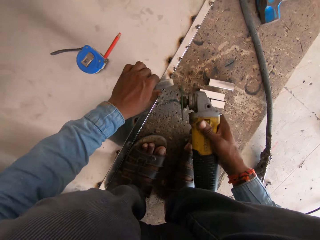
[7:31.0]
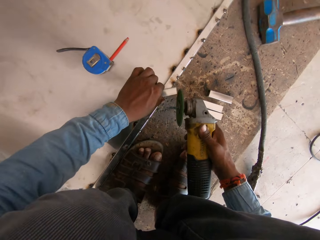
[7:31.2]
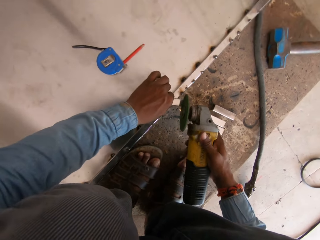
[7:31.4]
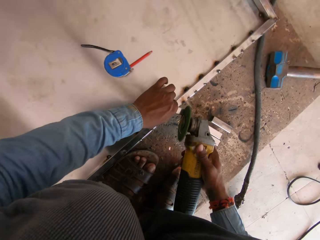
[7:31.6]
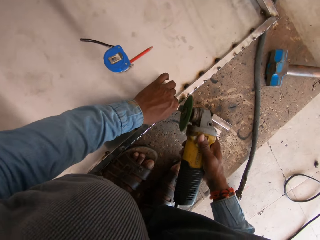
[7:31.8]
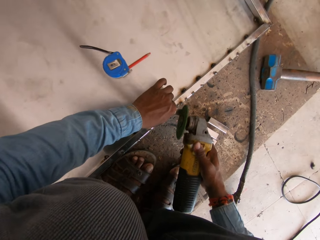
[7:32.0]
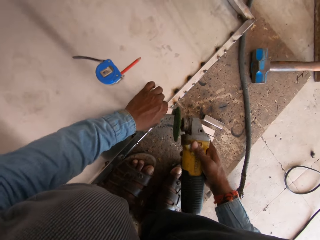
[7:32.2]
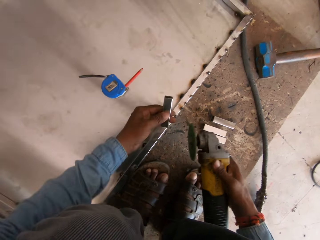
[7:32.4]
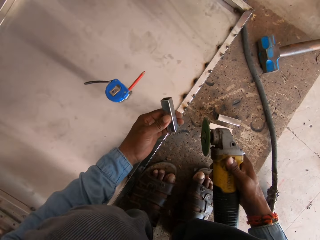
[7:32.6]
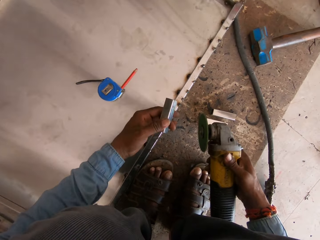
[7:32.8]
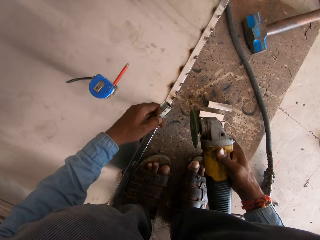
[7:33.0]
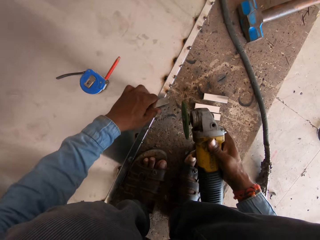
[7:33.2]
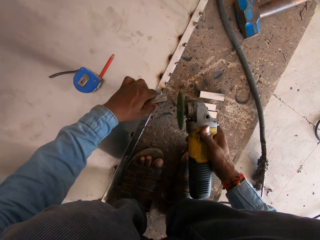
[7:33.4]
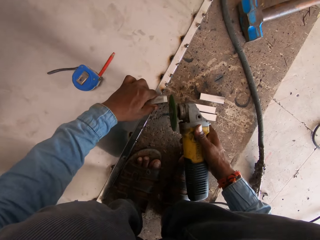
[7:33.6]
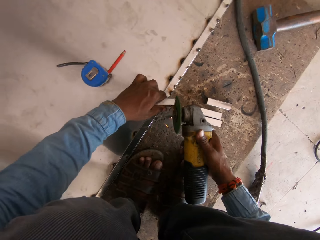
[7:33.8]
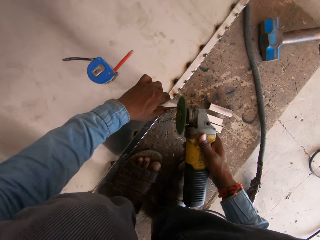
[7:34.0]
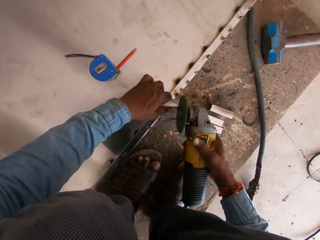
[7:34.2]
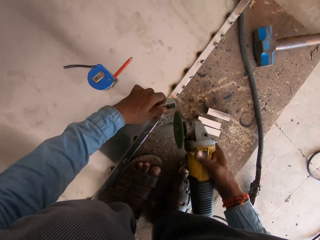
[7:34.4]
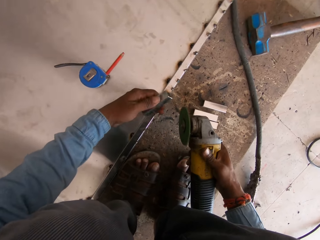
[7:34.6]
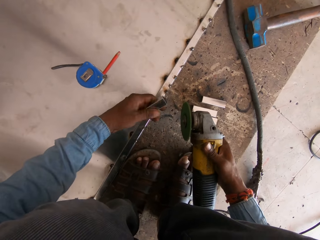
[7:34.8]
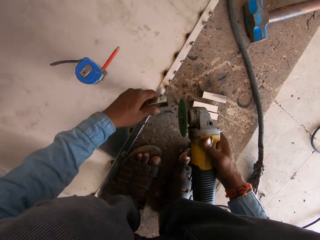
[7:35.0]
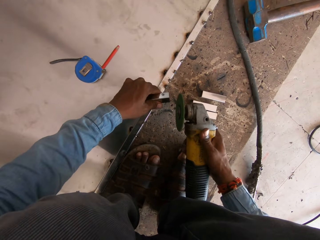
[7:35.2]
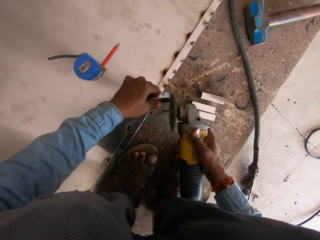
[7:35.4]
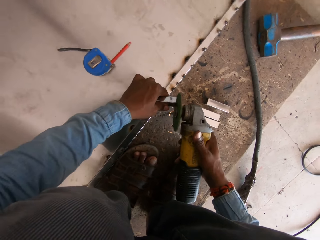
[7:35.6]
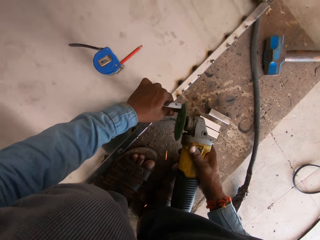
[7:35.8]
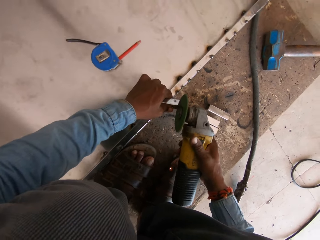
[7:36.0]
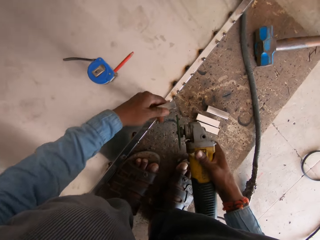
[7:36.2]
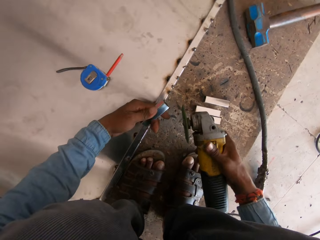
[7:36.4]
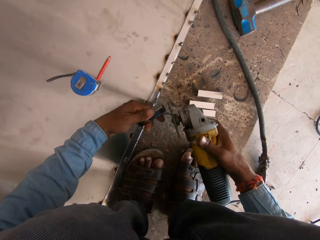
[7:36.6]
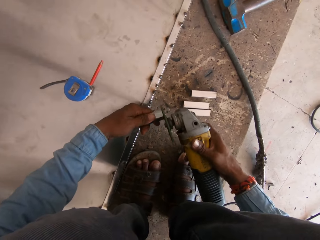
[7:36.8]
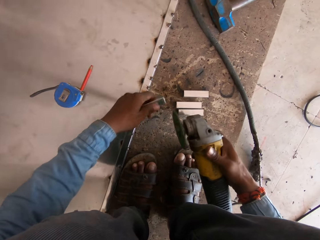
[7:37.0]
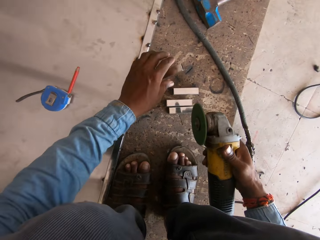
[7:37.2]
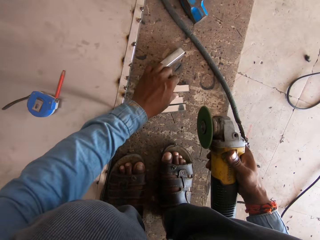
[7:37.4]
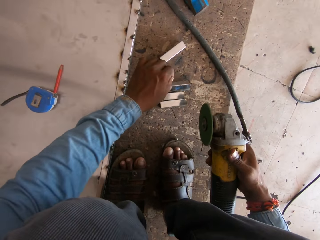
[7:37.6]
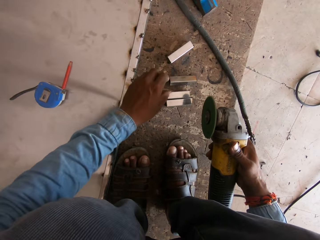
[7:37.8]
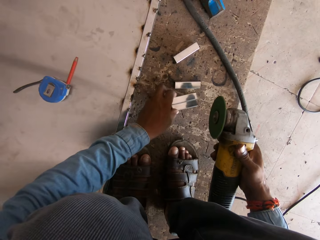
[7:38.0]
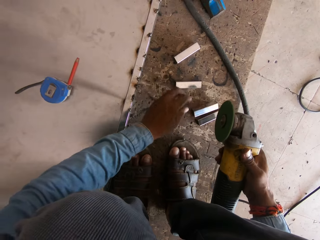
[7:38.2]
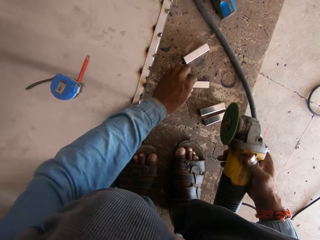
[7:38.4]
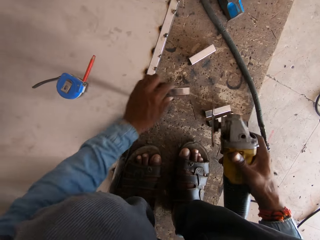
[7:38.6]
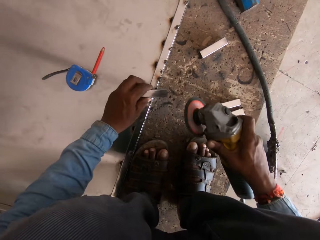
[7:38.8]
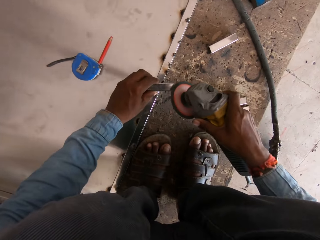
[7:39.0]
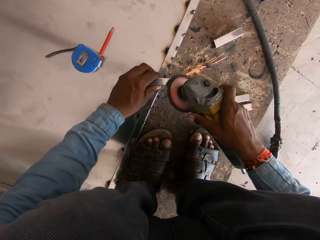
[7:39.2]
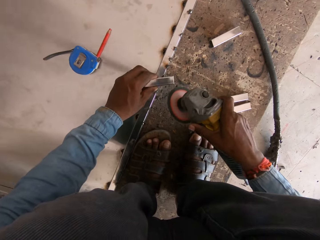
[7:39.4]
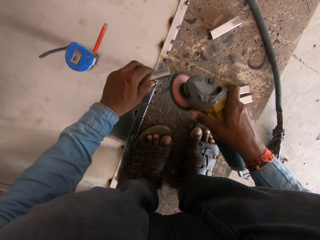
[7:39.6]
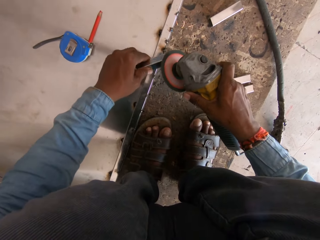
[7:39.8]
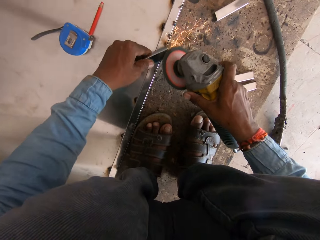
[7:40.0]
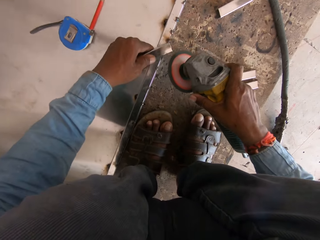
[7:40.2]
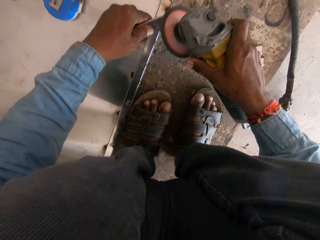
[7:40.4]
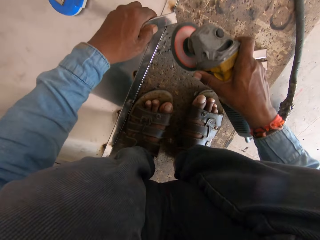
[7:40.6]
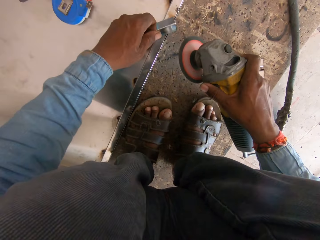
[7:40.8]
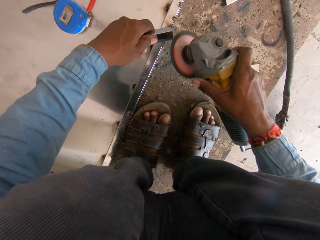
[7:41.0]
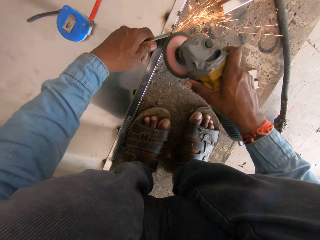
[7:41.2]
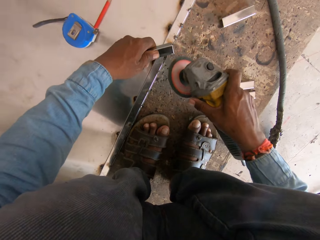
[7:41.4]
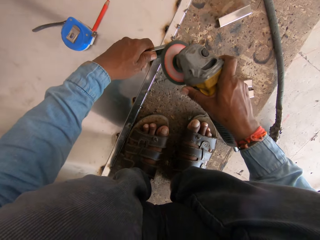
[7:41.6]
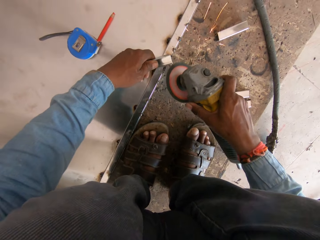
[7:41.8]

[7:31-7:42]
The camera wearer looks at the metal rod. They drop the metal rod on the floor. They hold the metal rod.

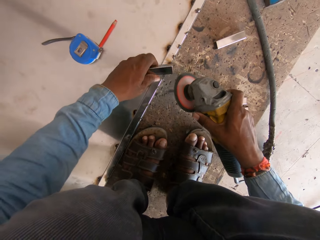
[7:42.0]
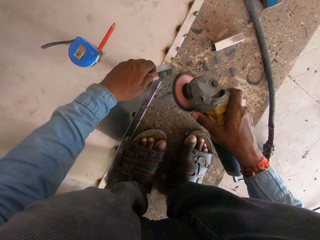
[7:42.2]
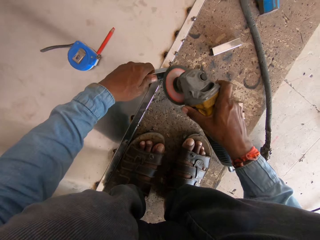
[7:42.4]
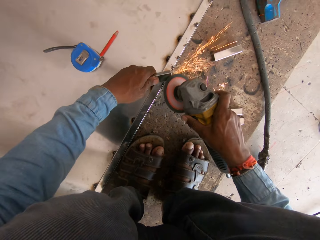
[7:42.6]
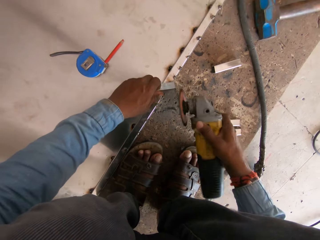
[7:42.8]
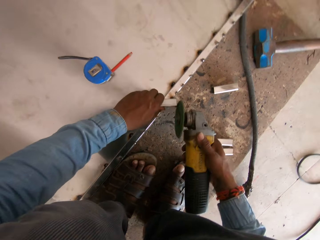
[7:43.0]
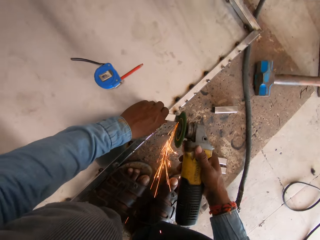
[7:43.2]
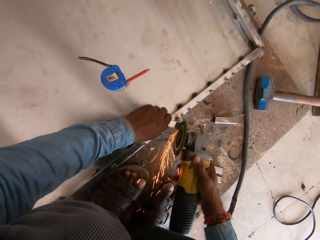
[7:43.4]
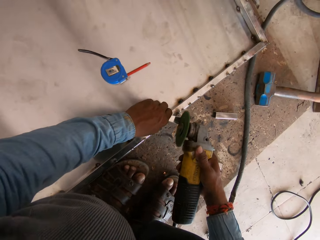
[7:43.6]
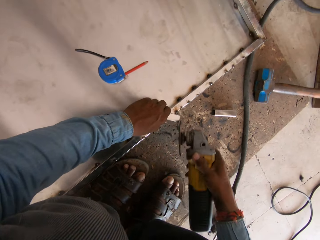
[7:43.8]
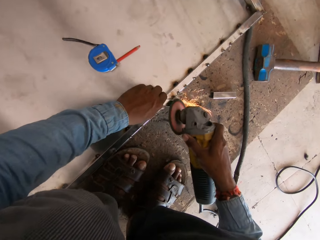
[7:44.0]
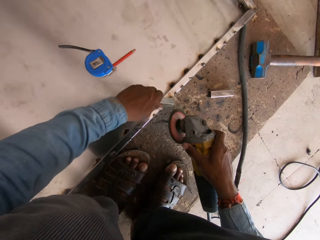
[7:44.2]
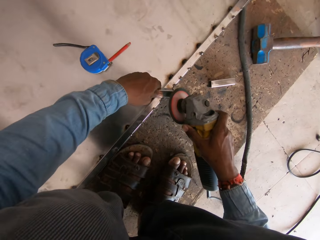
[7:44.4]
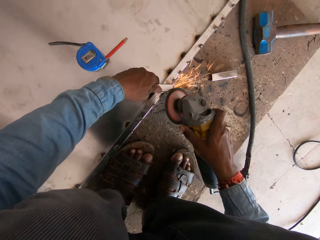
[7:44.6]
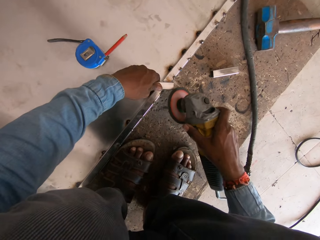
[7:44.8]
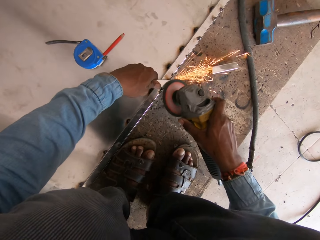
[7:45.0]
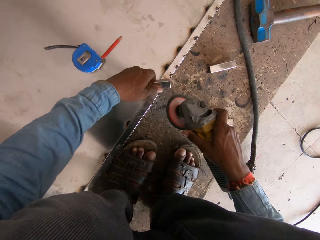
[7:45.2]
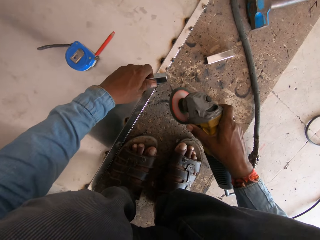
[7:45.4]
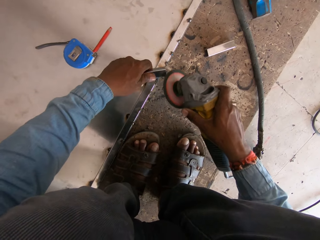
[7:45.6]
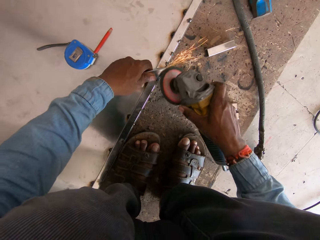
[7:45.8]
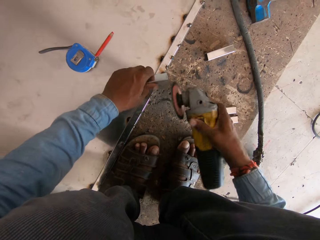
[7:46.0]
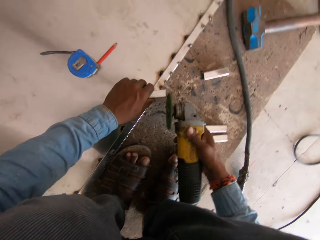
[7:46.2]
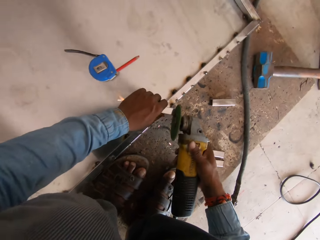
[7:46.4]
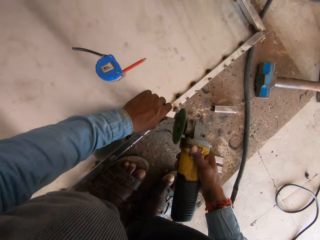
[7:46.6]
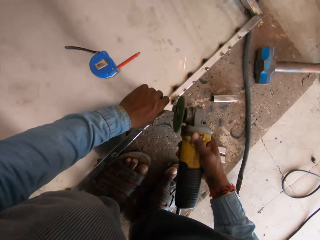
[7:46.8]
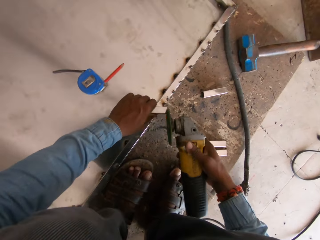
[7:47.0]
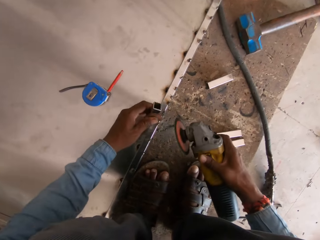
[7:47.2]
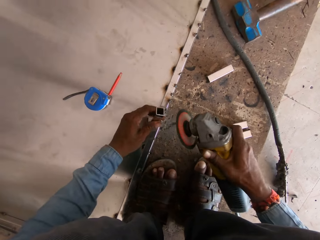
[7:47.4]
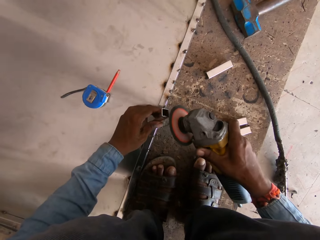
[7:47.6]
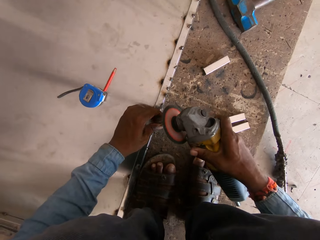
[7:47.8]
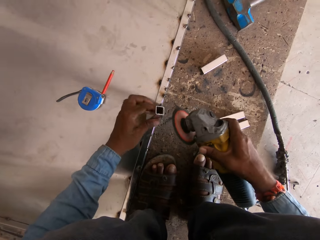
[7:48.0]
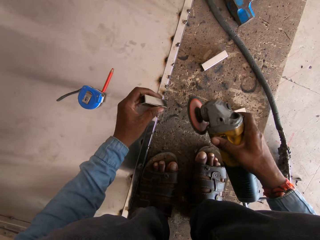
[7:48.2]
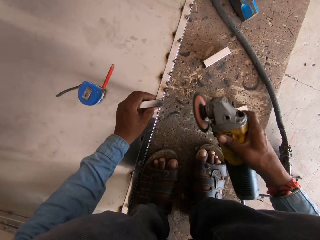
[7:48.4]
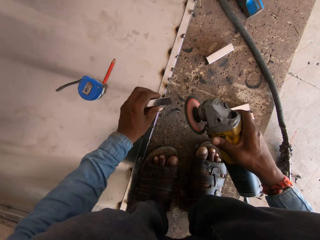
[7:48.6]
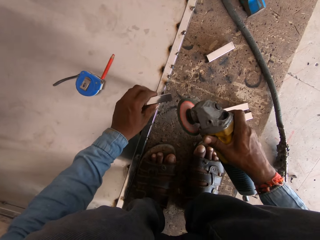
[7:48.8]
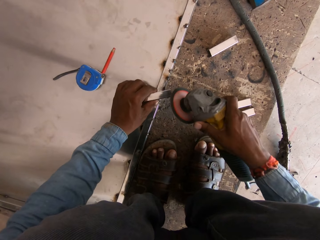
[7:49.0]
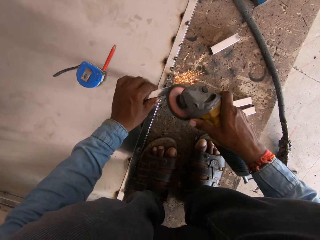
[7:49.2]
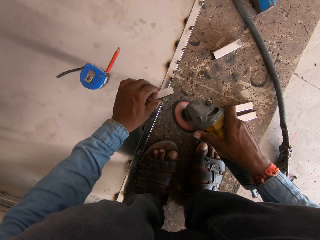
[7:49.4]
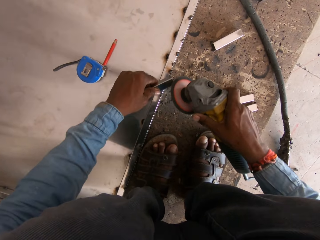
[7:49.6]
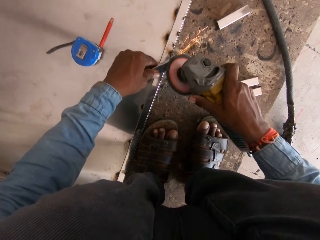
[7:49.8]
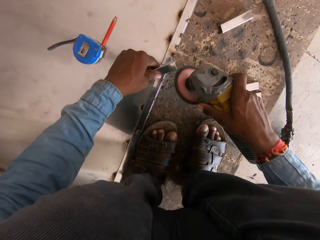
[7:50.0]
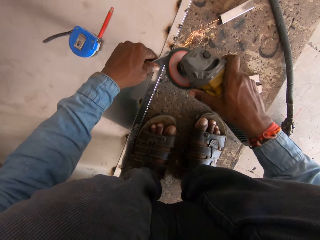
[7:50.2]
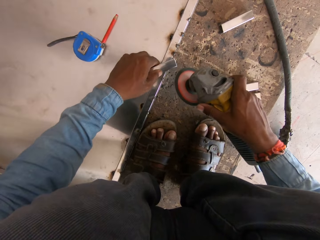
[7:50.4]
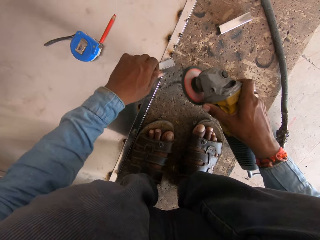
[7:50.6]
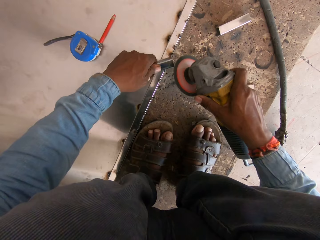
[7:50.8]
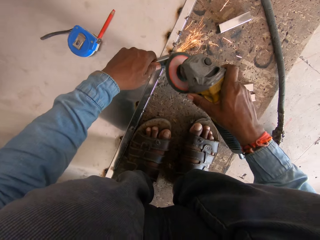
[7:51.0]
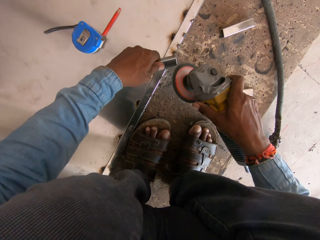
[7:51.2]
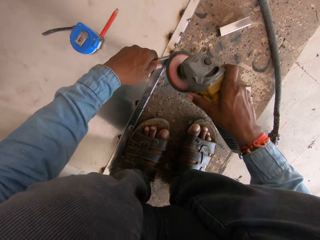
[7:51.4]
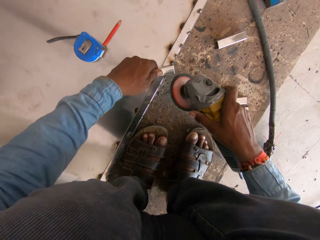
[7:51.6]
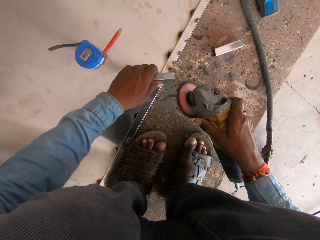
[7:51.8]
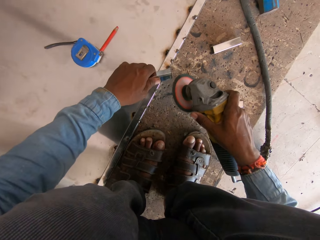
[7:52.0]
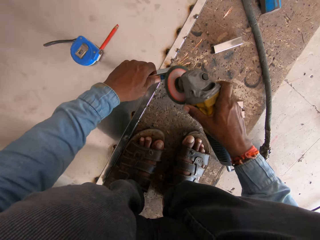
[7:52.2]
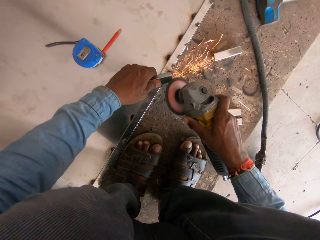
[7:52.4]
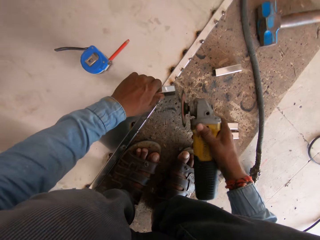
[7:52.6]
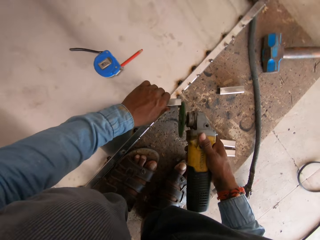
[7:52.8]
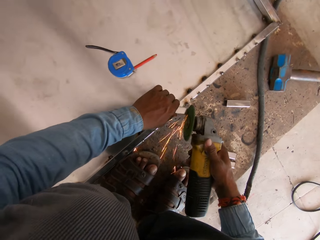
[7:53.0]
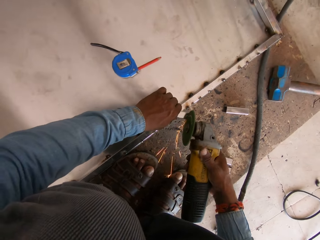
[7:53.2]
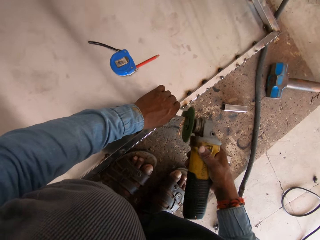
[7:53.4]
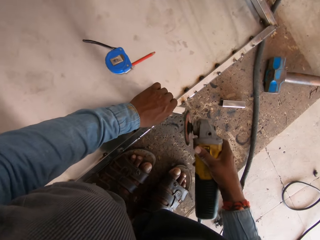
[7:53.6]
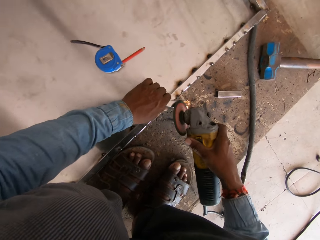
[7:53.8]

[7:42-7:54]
The camera wearer smoothens the metal rod. They rotate the metal rod. They look at the metal rod. They hold the grinder.
